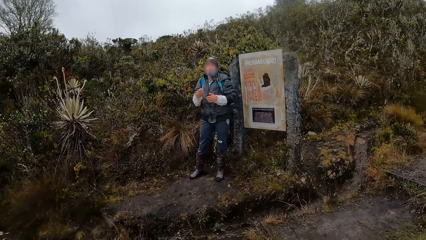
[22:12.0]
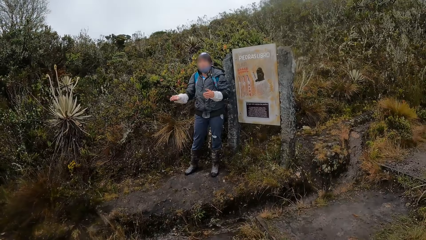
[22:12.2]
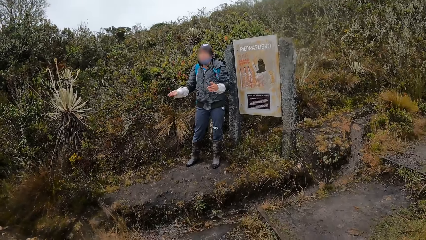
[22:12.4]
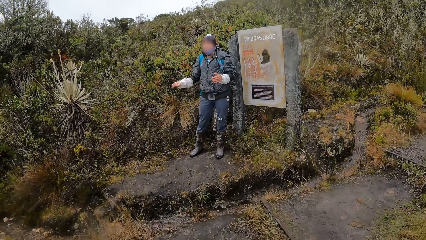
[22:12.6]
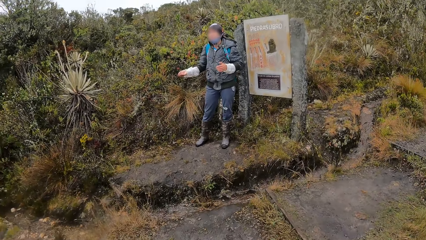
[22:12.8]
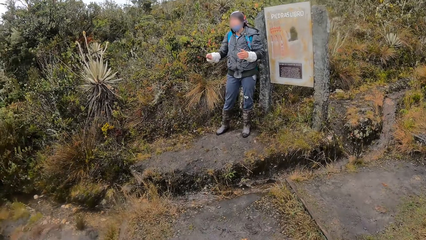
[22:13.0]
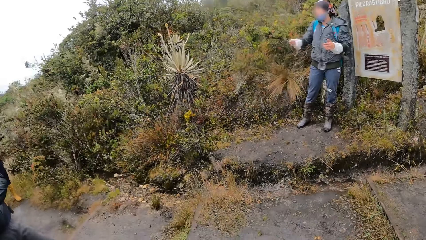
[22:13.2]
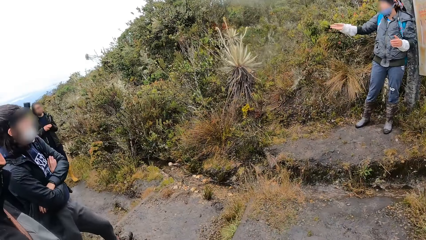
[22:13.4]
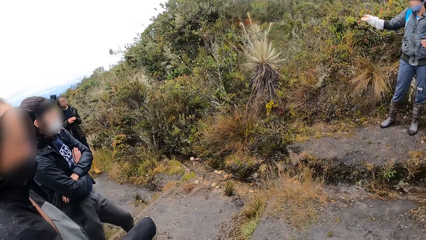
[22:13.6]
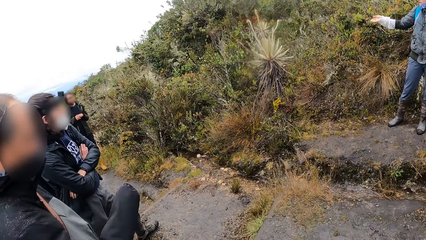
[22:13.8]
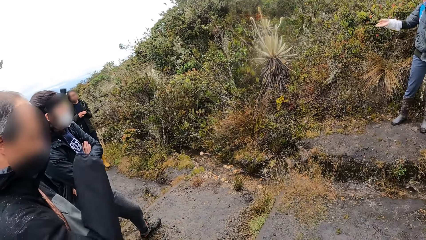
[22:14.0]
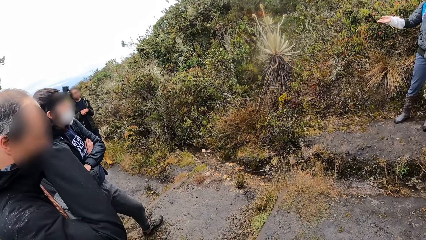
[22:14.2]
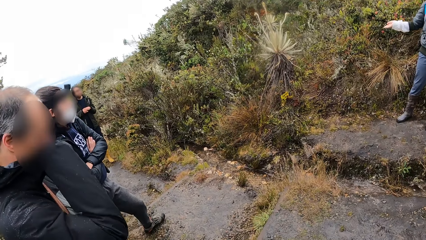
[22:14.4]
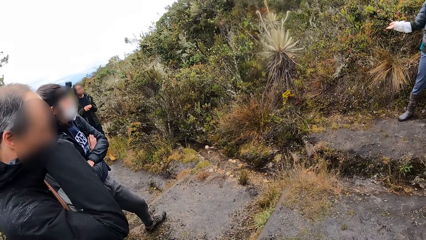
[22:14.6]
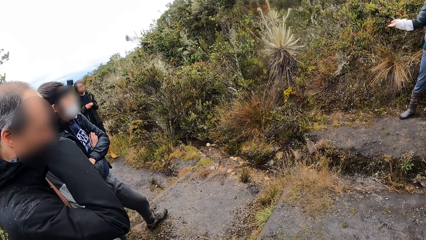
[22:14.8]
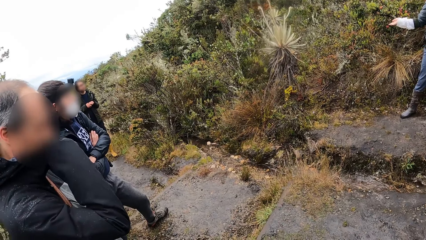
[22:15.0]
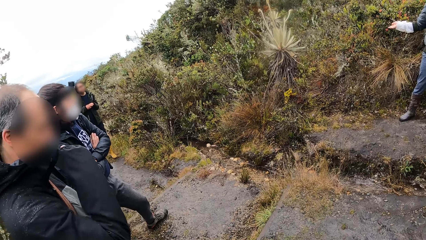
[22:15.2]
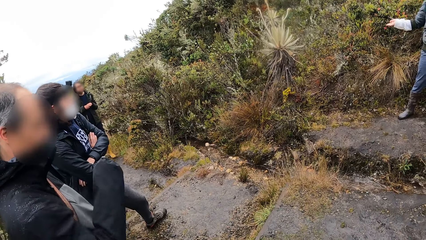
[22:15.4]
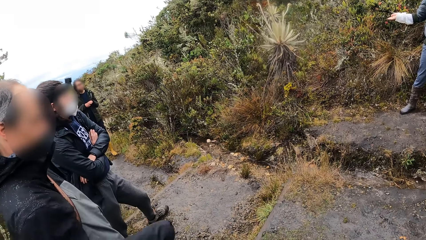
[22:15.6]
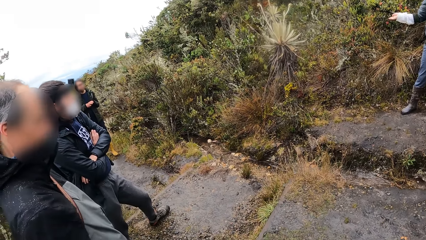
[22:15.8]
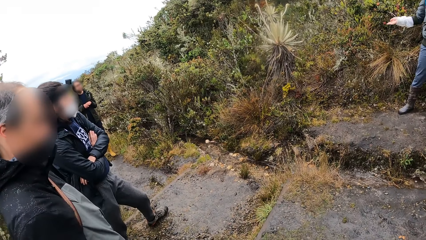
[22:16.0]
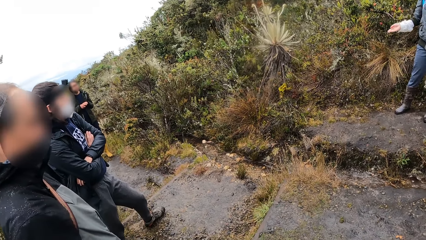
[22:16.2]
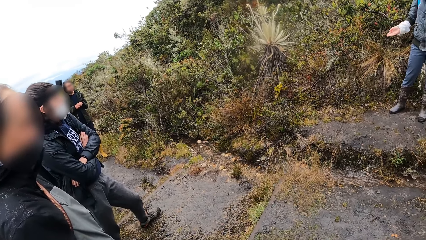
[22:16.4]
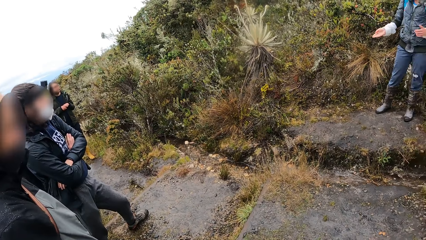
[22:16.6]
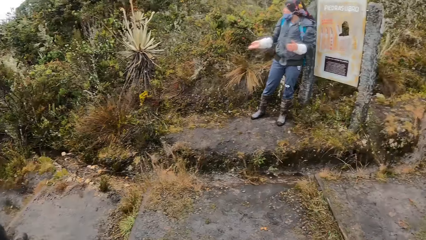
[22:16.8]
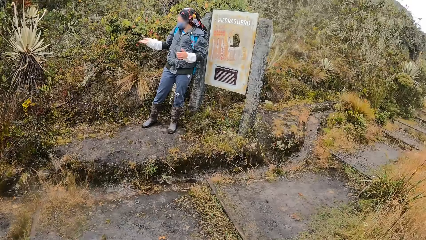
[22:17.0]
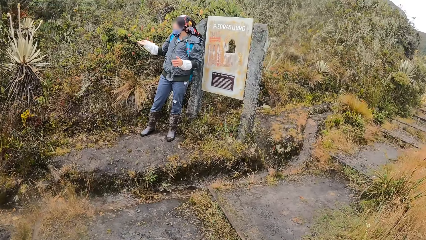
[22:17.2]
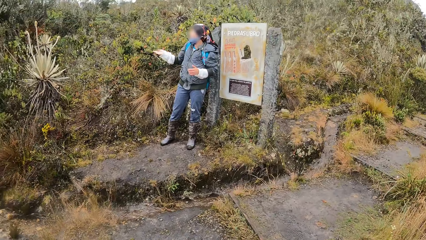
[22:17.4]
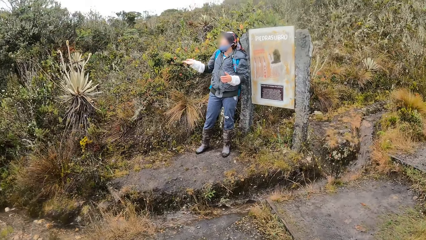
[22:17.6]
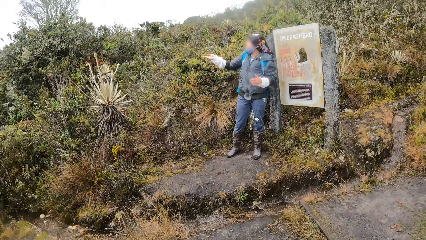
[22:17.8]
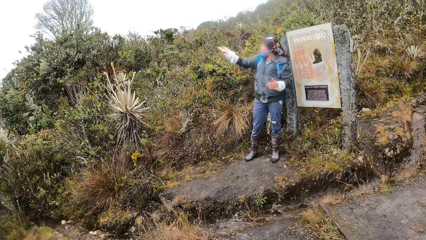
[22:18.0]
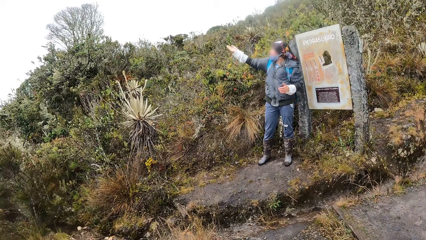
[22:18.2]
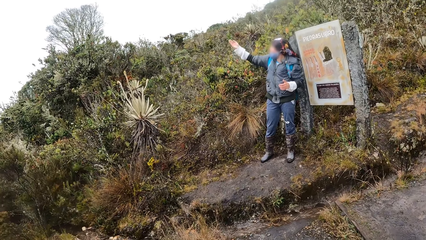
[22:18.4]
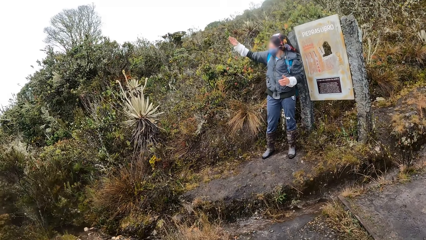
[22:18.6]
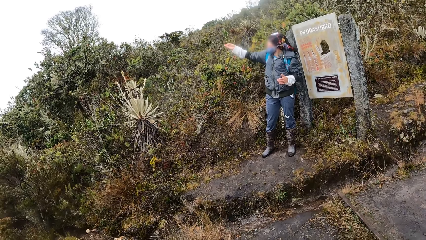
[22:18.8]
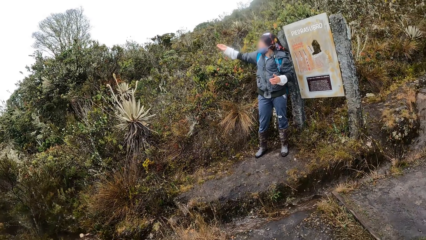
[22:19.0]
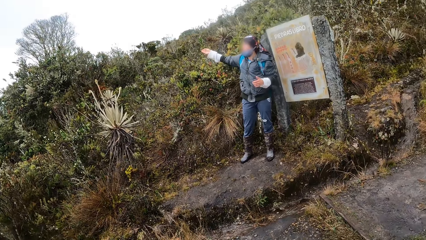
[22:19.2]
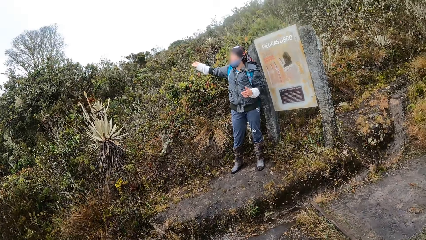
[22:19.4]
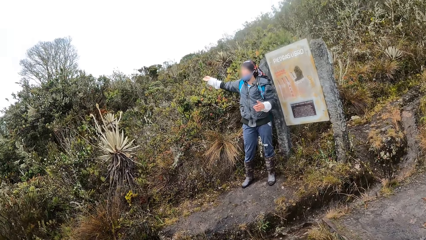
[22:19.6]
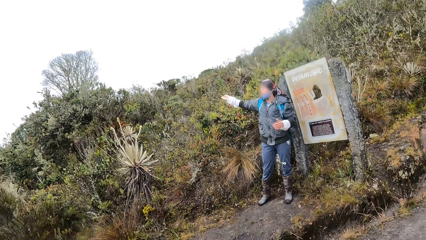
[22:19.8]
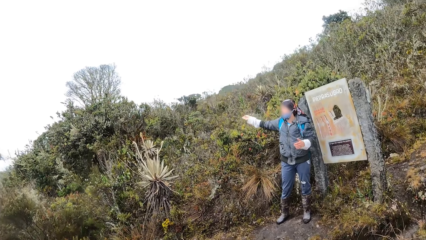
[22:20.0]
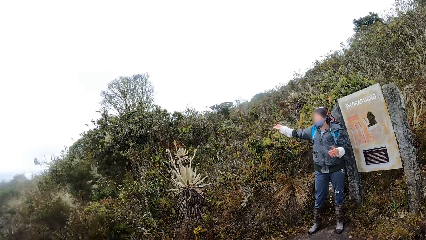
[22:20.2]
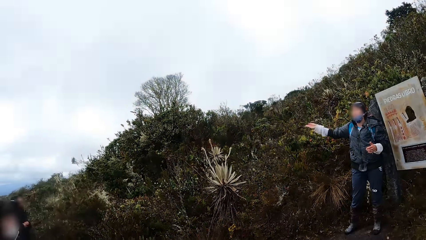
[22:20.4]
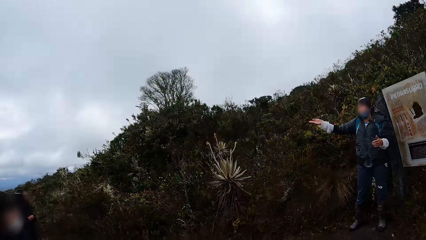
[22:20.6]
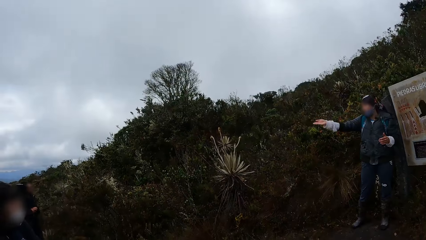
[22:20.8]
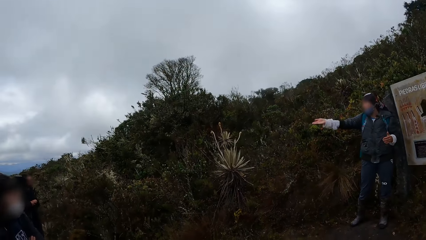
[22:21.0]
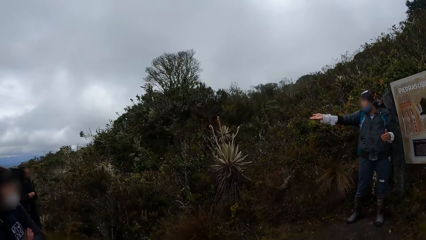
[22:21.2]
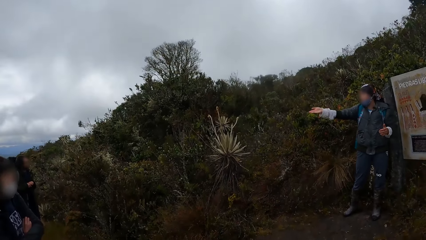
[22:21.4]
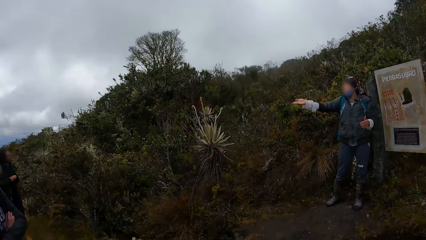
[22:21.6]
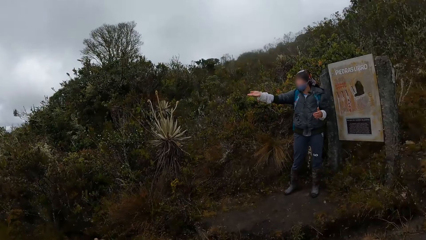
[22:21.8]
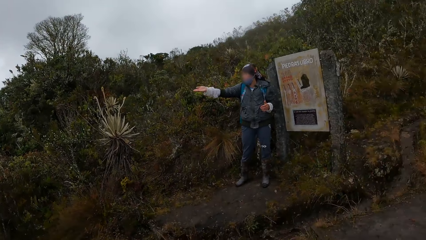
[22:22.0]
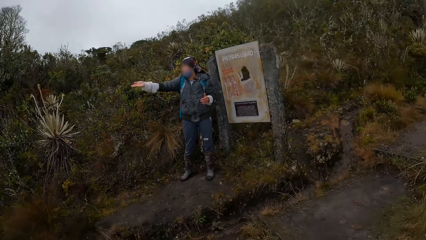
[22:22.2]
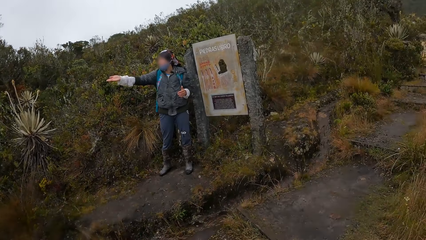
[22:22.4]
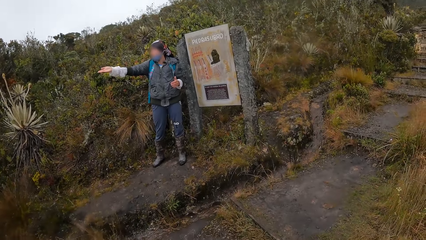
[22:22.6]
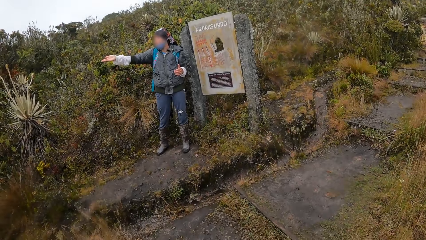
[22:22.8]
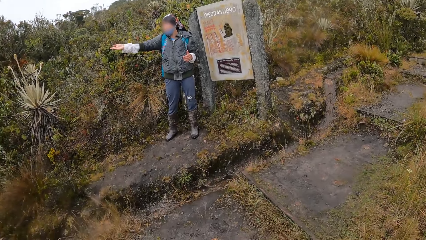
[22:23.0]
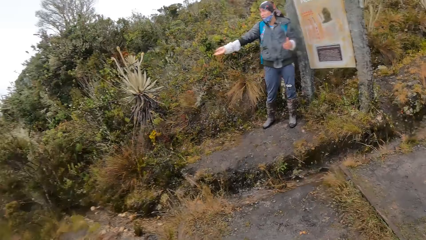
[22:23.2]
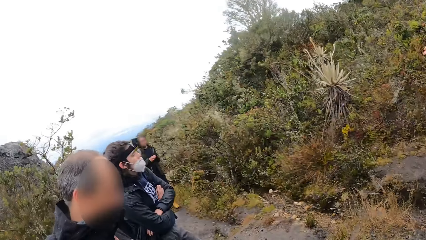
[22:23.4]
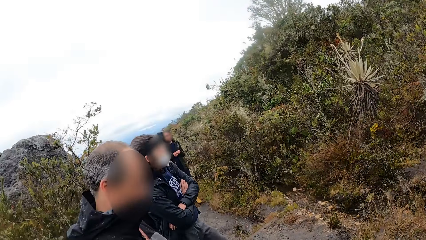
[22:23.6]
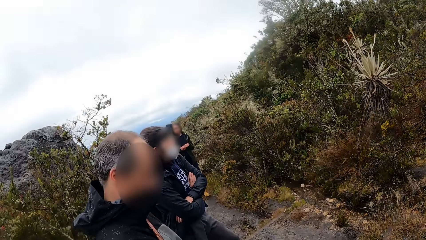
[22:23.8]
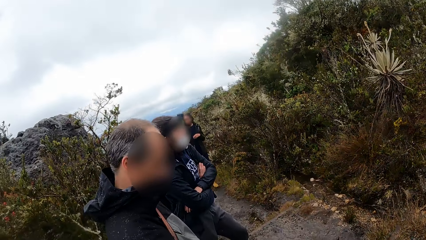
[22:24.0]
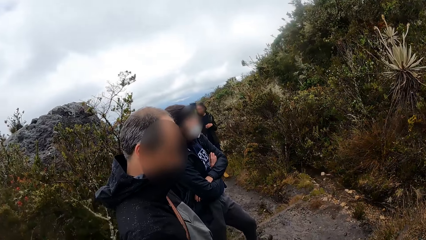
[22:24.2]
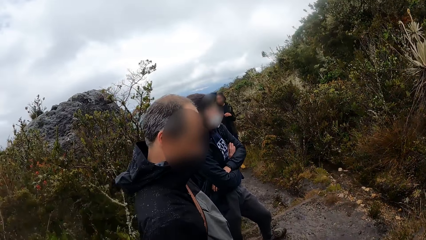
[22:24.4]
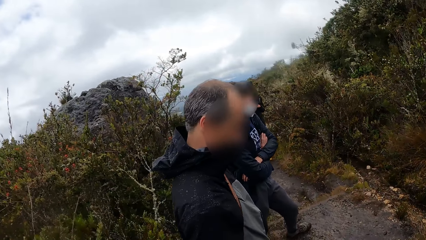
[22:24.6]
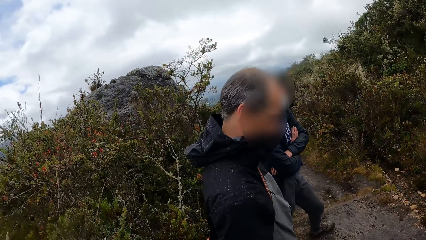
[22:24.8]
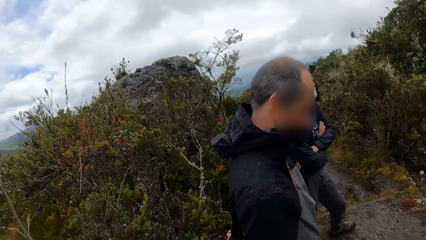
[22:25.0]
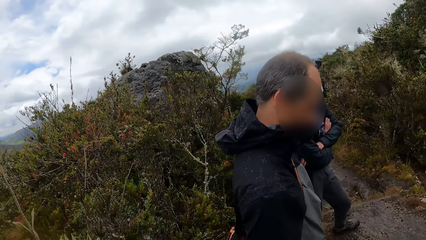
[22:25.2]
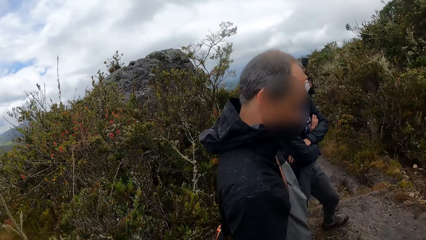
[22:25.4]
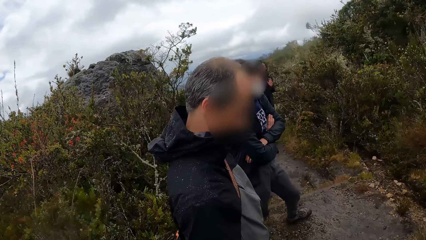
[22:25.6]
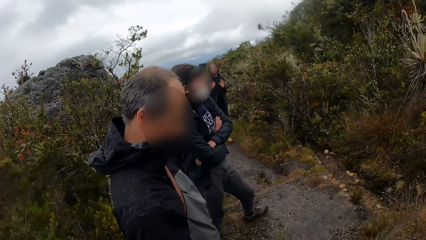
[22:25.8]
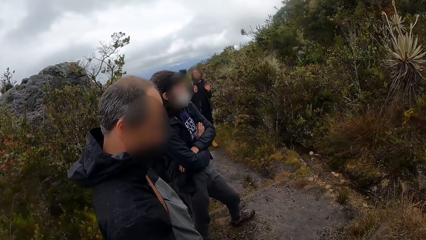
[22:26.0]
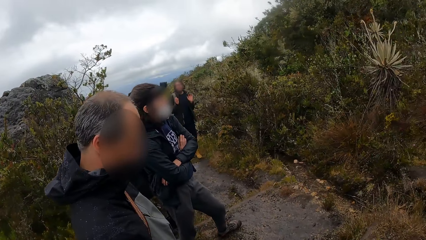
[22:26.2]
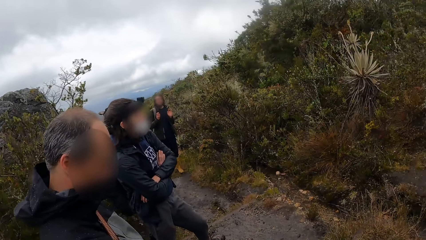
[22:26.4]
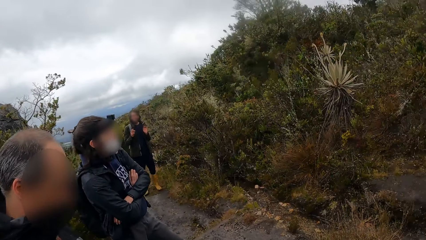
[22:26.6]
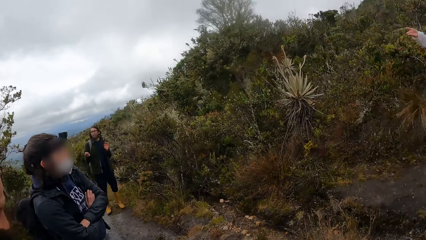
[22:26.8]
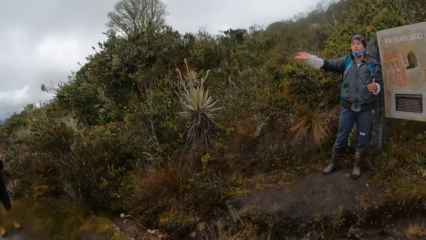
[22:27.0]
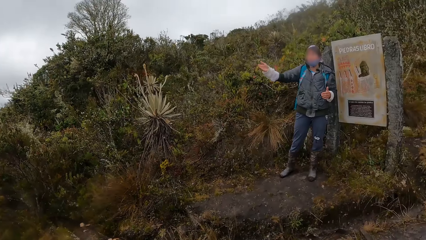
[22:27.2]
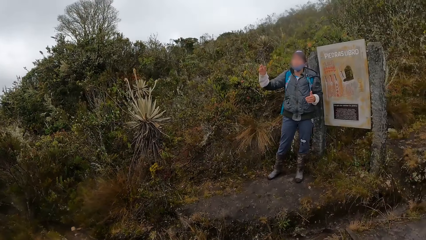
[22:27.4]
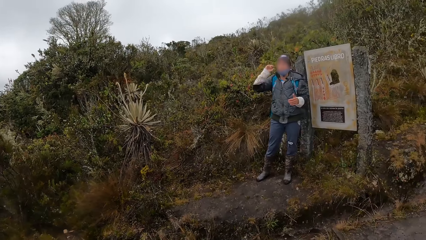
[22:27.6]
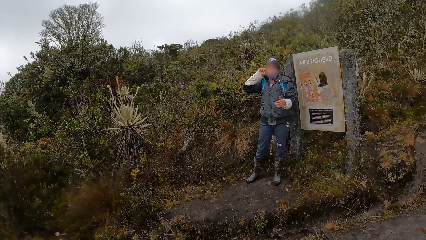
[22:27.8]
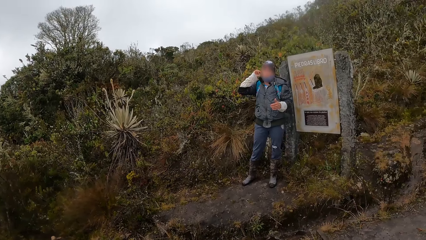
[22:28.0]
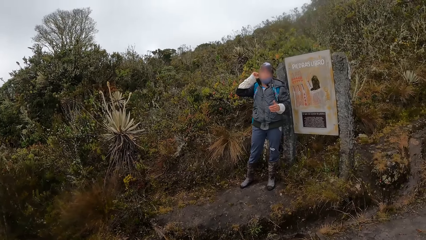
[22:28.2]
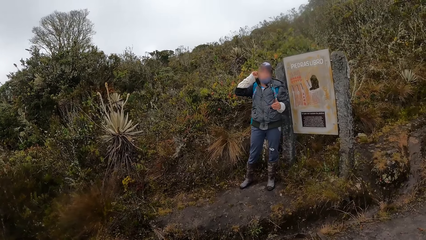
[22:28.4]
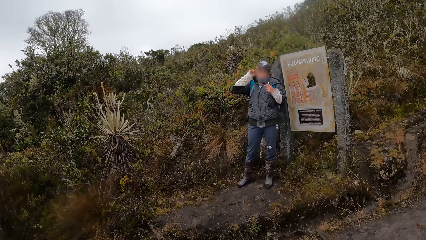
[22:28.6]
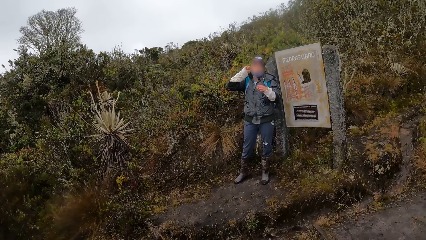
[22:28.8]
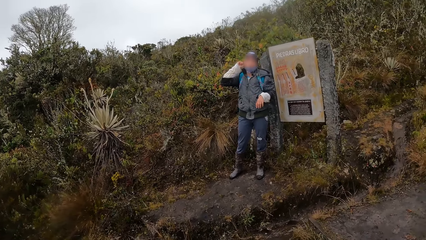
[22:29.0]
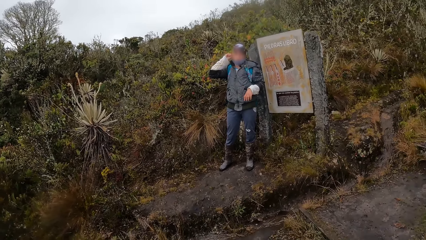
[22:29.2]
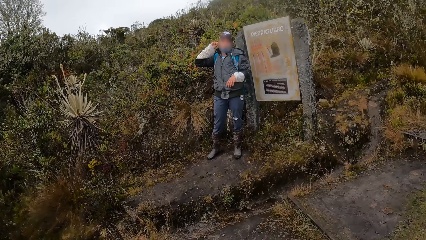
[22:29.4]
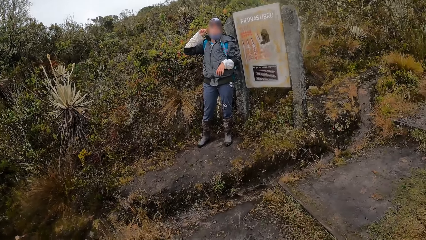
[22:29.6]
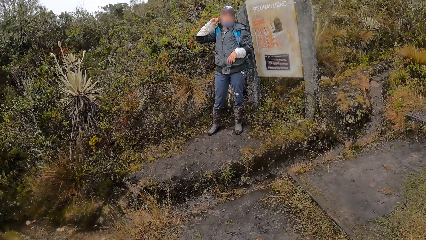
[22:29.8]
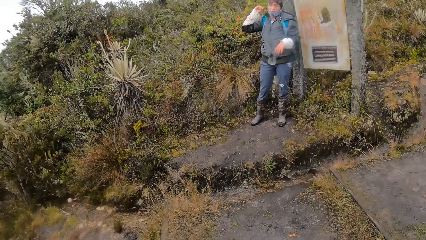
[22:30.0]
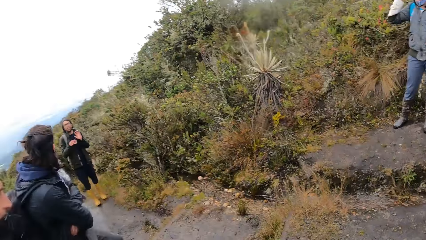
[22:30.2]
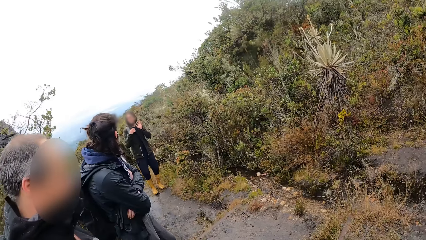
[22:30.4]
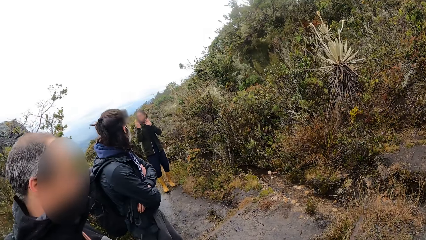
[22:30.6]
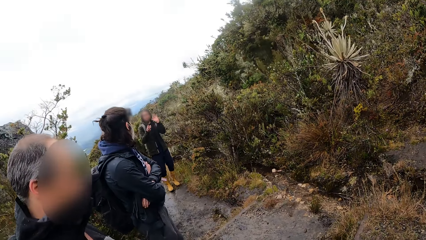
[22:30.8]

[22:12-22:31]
A man speaks to the group of people and the camera wearer. The camera wearer looks around. Another man wipes something with the right hand. Another man touches his face with his right hand. Another man drops the hand, moves the hand, and points at something. The first man speaks to the group of people and the camera wearer. The other man does something. The camera wearer looks around. They do something. They look around. The other man moves the hand, adjusts something, and moves the hands. The camera wearer looks around.
